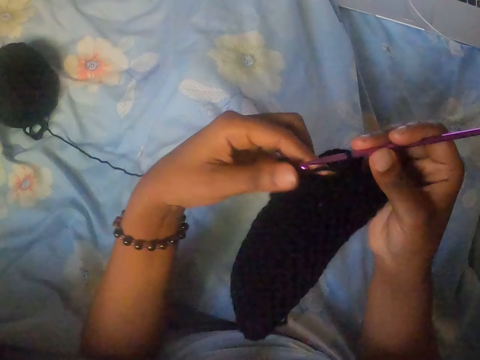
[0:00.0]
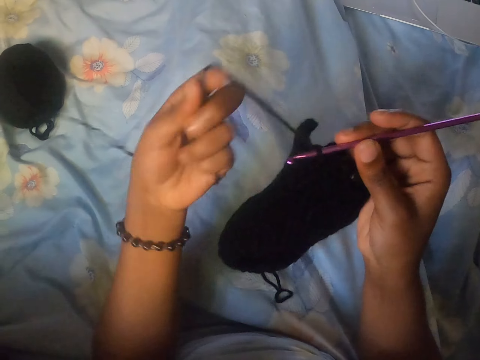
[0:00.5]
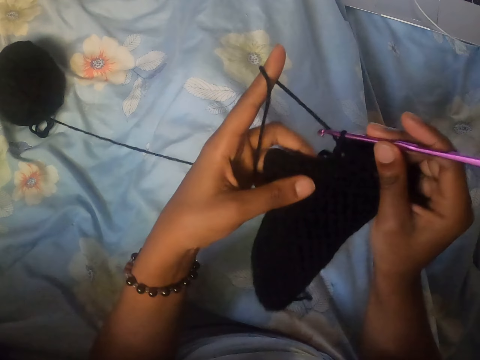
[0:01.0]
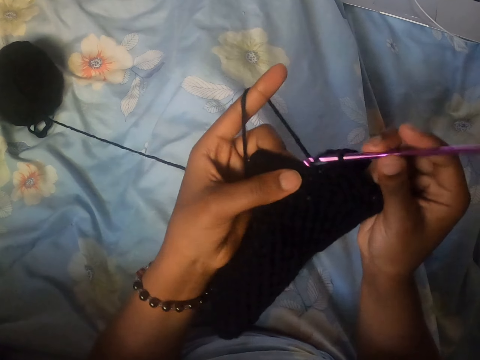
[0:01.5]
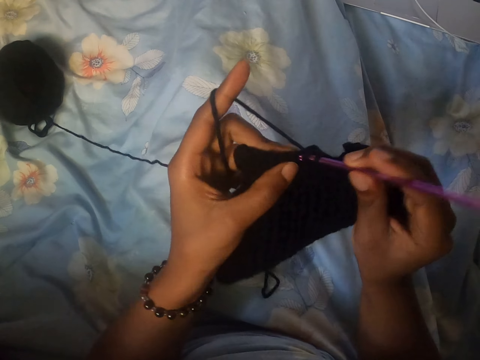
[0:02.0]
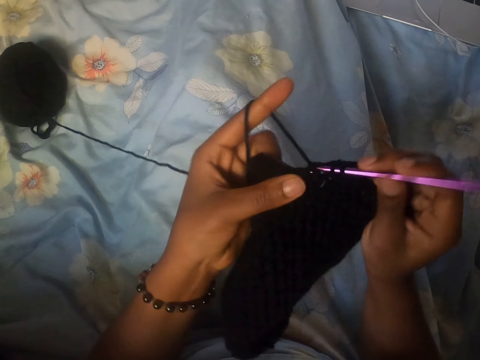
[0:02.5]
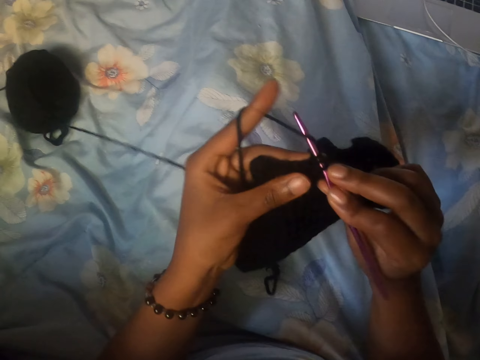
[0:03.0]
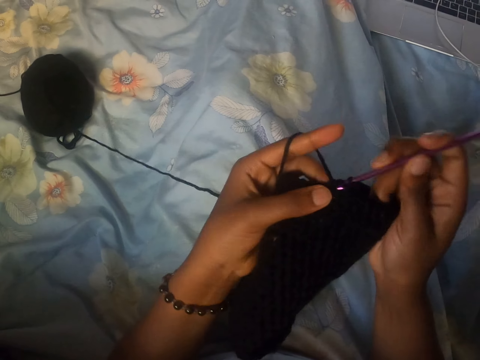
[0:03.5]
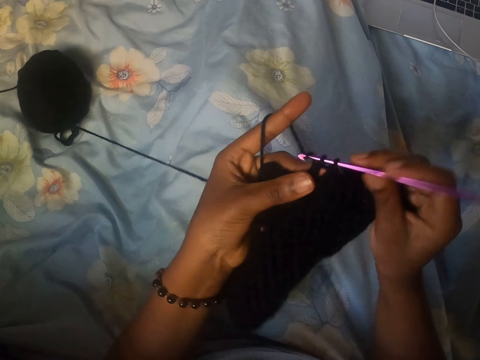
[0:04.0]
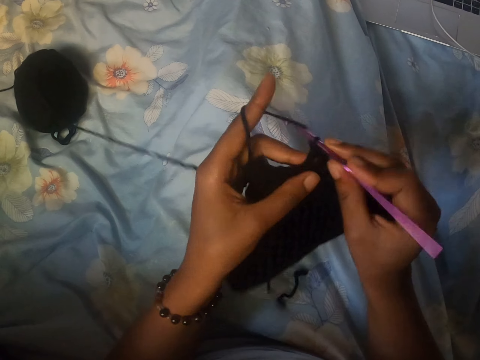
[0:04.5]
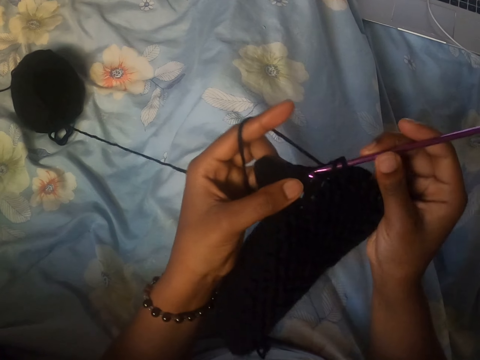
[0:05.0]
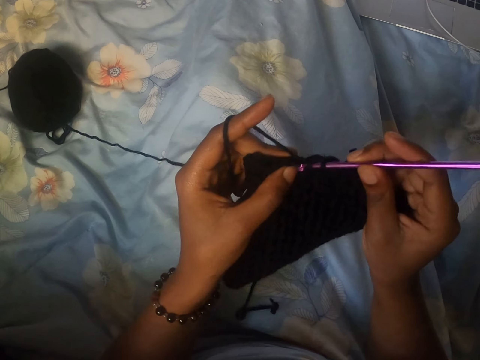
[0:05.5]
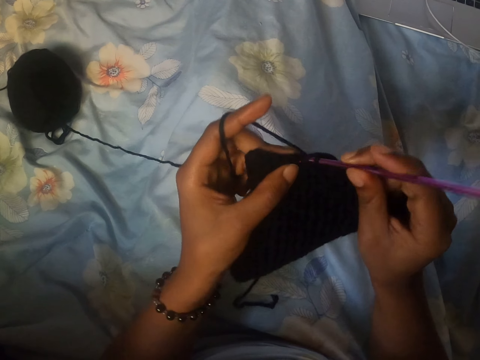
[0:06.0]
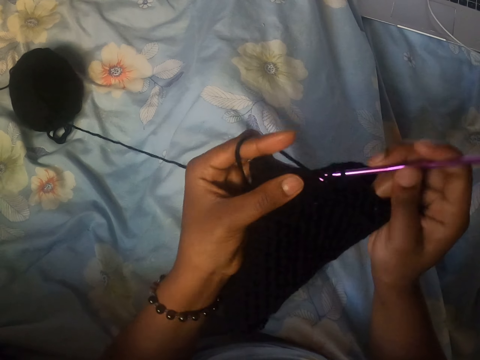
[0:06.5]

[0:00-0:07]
The camera wearer crochets the wool with the crochet hook in her right hand. She holds the wool with her left hand. She holds the crochet hook in her right hand. She adjusts the thread.

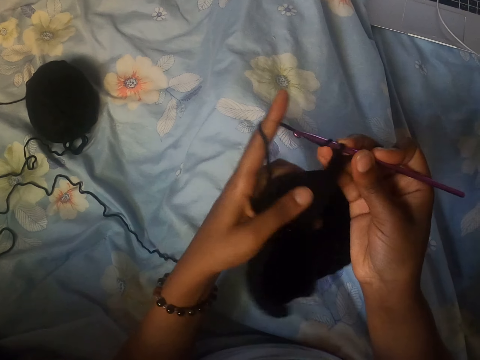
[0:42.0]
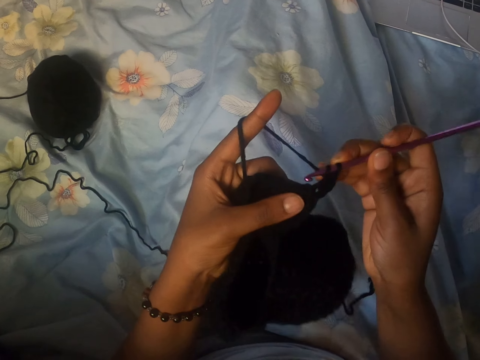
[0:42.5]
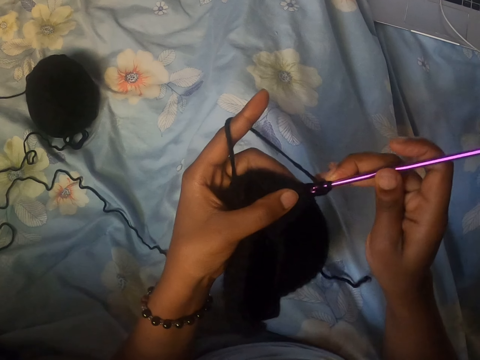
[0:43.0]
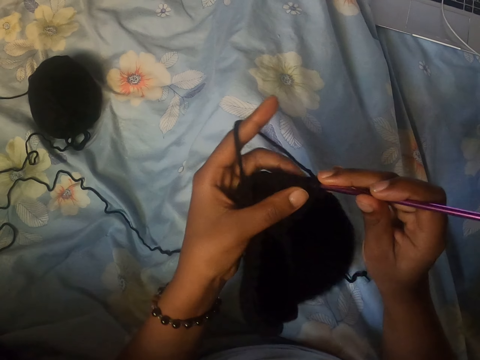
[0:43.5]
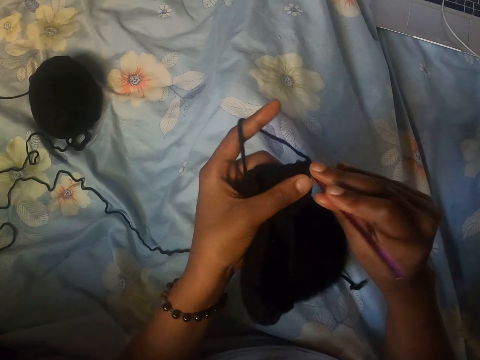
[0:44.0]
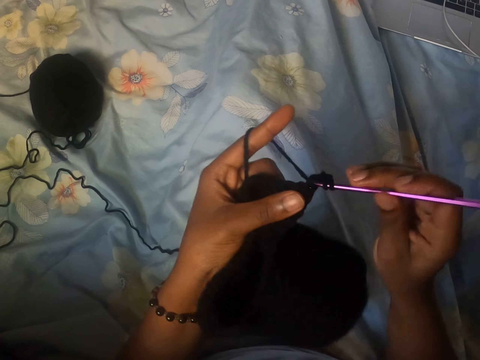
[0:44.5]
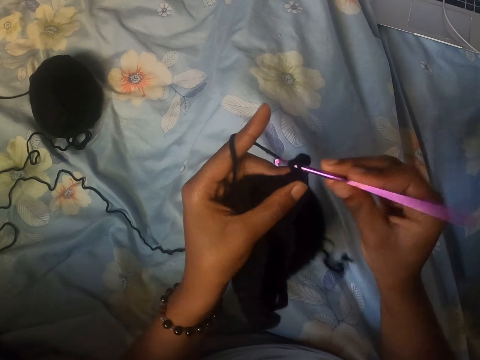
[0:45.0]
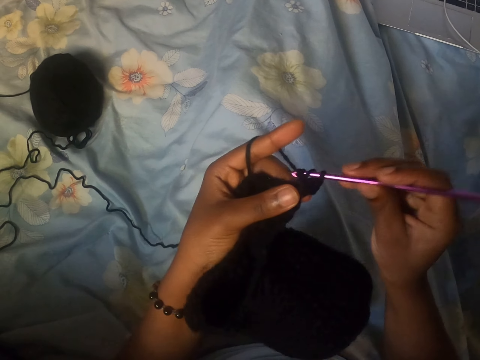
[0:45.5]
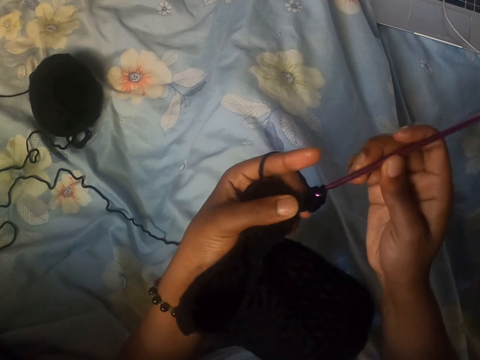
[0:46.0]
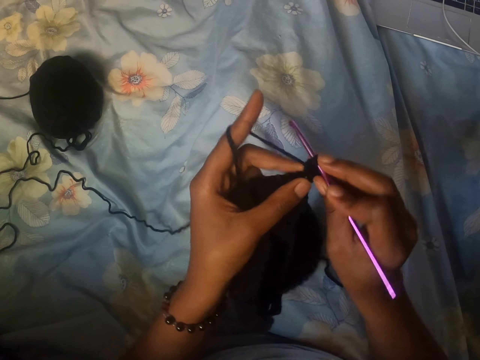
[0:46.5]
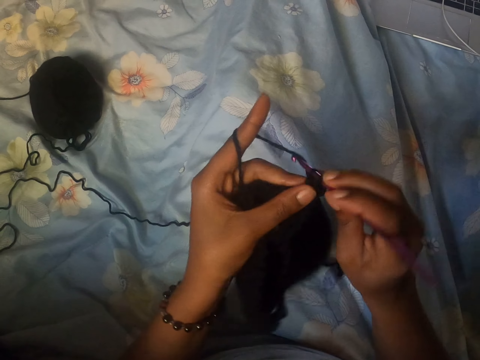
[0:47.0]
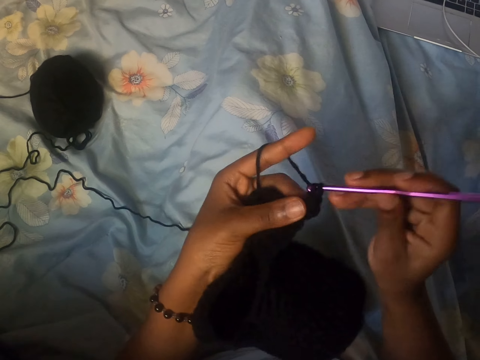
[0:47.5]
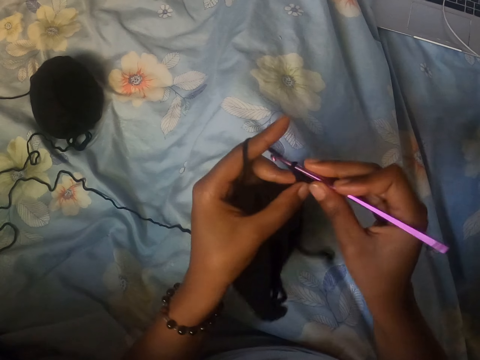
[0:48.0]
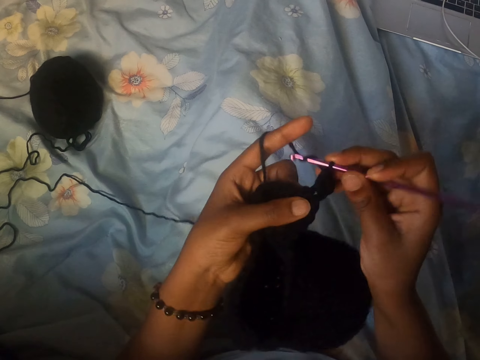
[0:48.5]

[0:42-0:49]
The camera wearer rolls the thread to the finger. She crochets the wool with the crochet hook in her right hand.

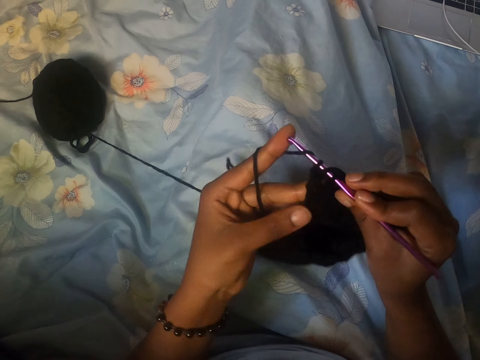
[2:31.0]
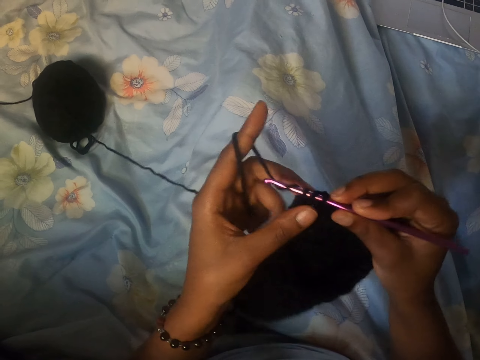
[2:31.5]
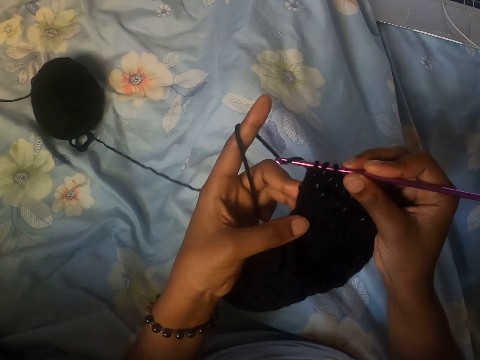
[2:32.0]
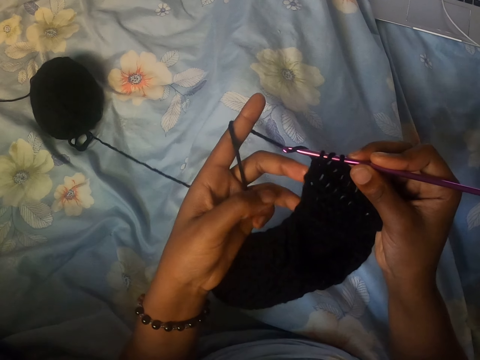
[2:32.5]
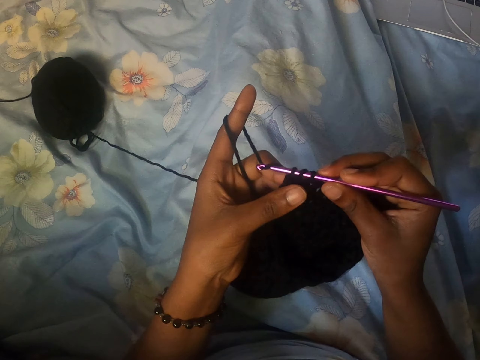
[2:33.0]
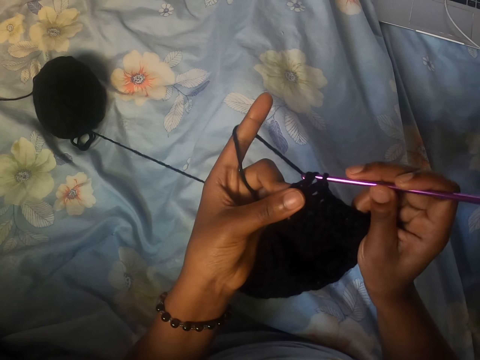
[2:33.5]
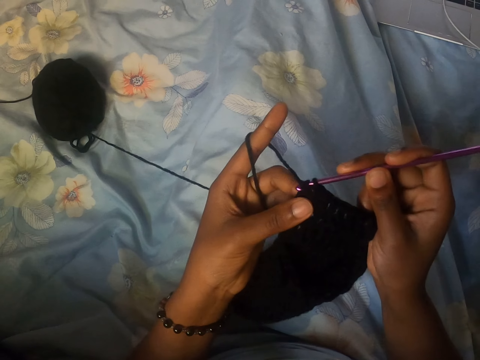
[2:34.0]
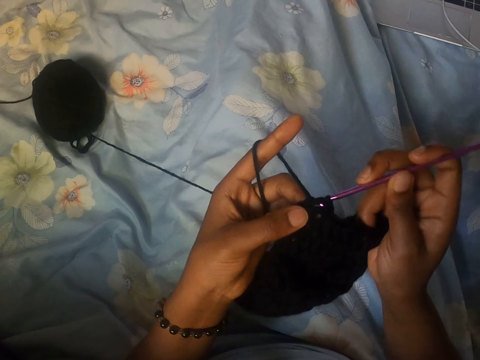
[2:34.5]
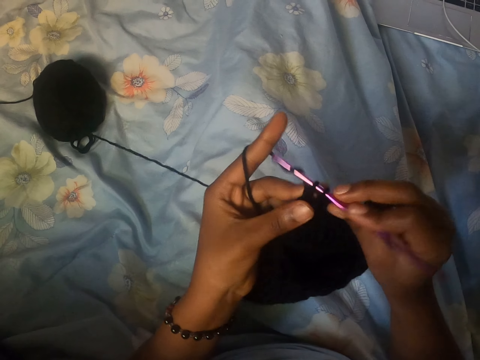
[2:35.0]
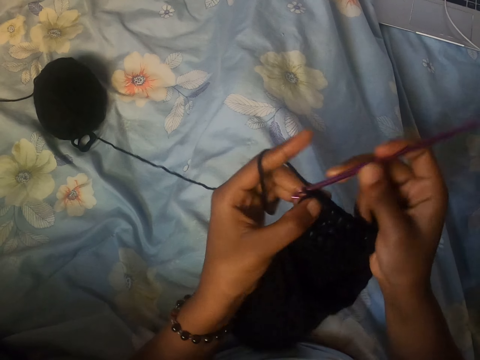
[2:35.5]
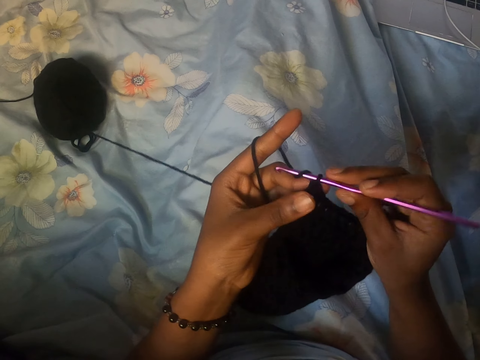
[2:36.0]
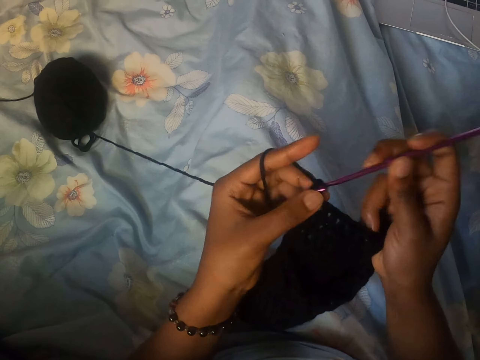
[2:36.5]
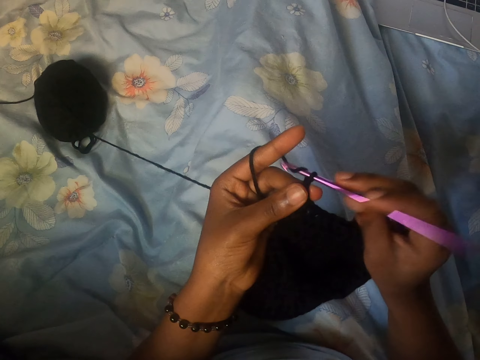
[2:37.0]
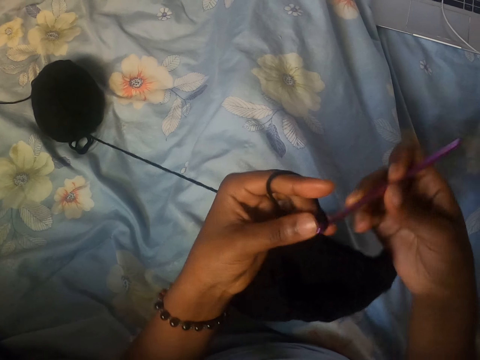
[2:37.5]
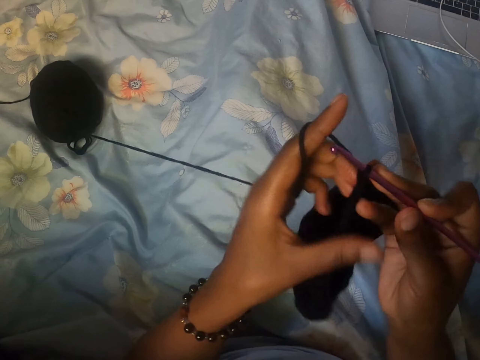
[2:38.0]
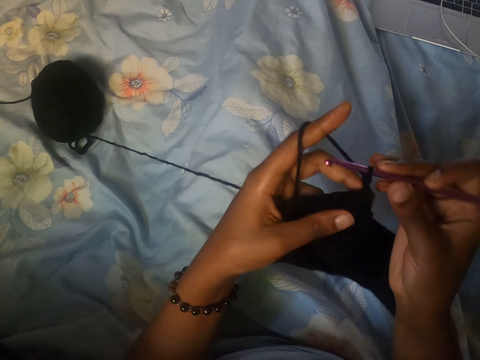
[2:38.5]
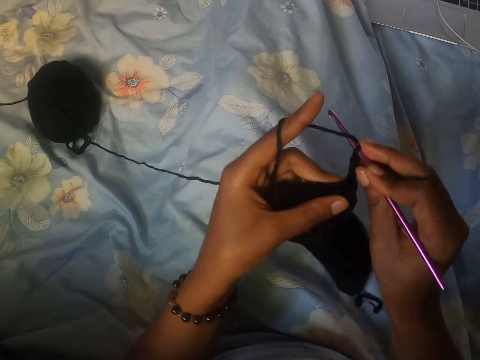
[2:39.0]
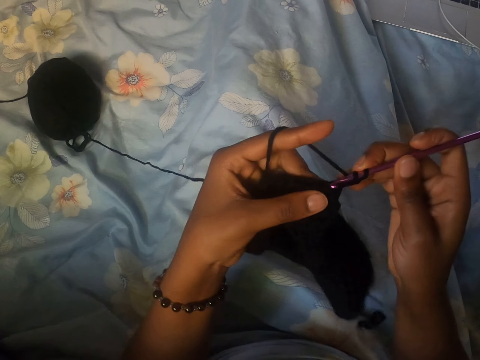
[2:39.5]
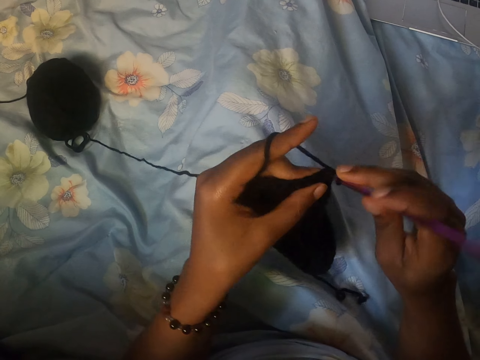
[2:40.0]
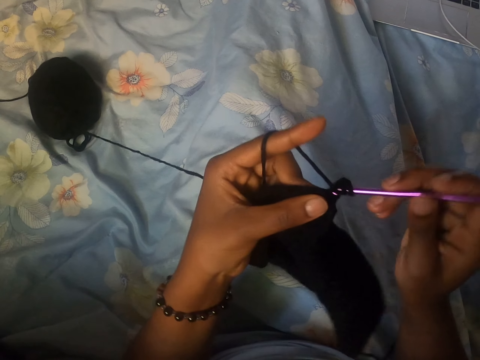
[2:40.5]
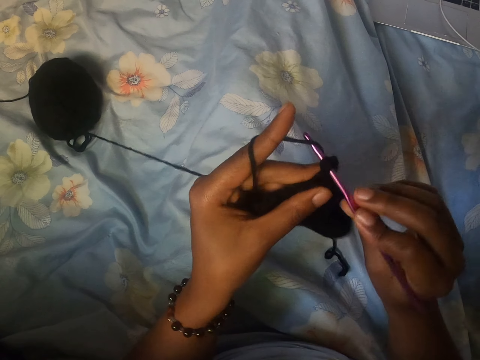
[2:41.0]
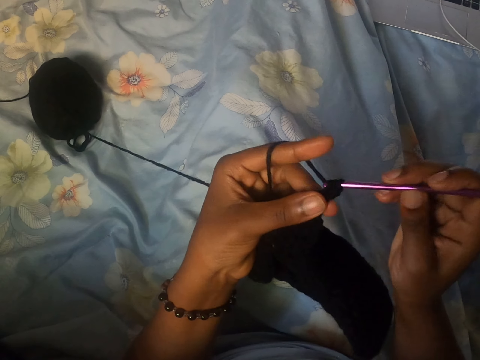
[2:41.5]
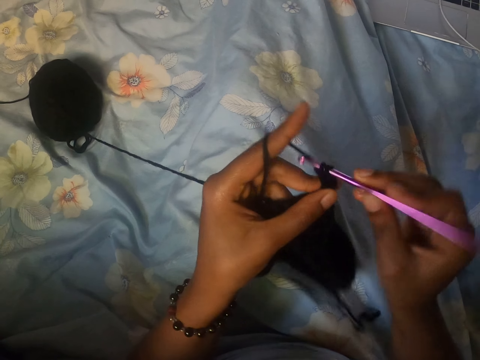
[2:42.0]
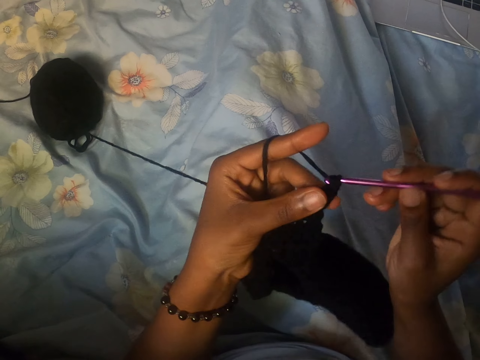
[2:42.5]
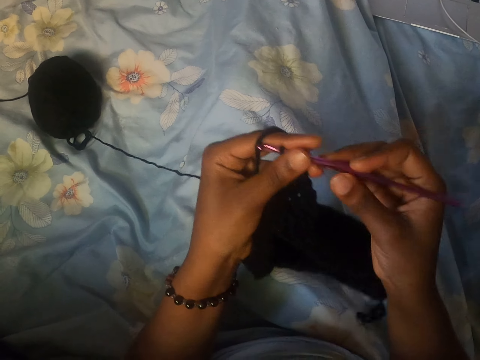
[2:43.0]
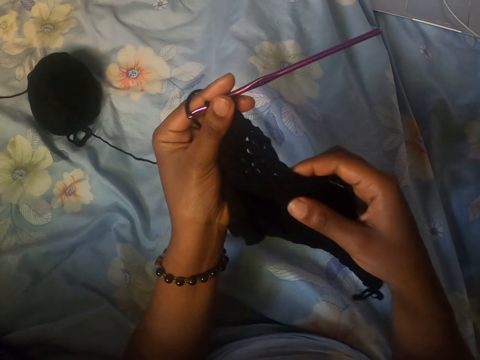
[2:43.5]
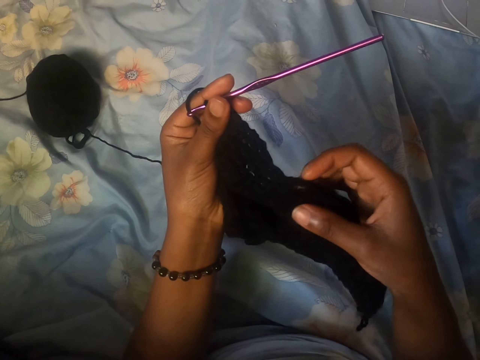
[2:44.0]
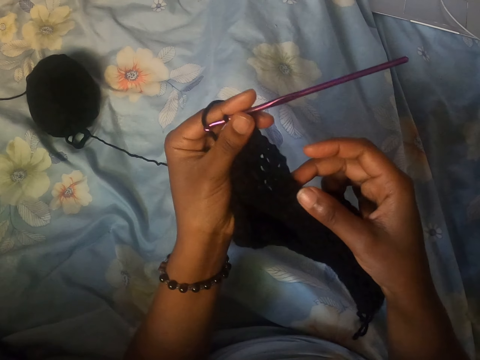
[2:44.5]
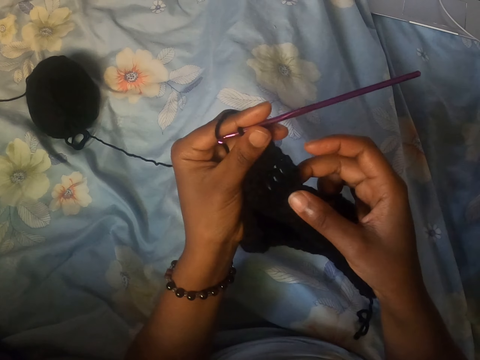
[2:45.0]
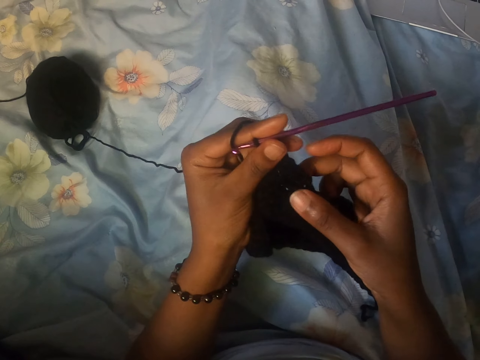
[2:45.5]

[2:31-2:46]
The camera wearer stops stitching. She stitches. She adjusts the cloth. She stitches. She passes the crochet hook from her right hand to her left hand. She feels the wool with her right hand. She holds the cloth.
